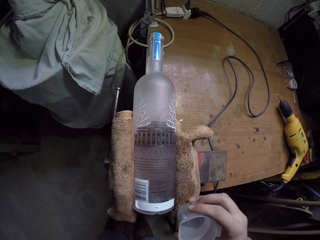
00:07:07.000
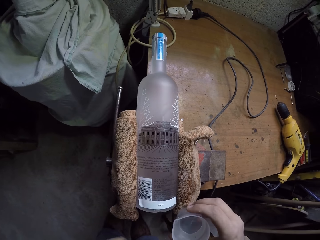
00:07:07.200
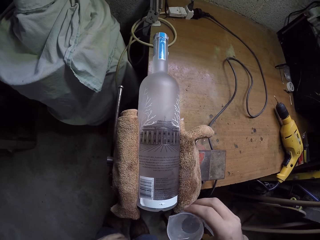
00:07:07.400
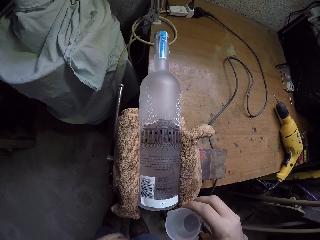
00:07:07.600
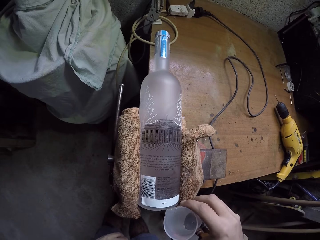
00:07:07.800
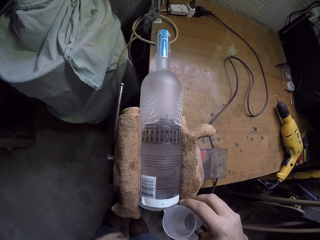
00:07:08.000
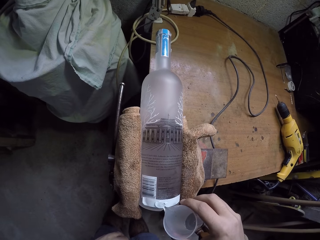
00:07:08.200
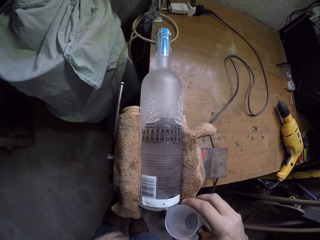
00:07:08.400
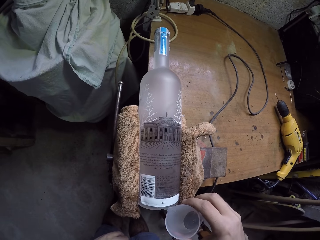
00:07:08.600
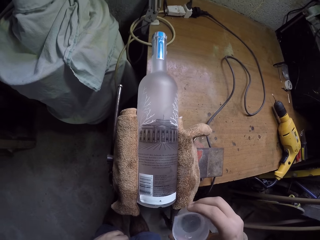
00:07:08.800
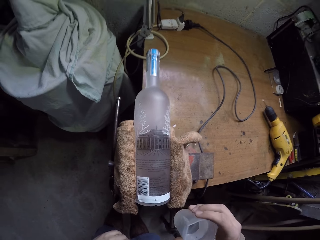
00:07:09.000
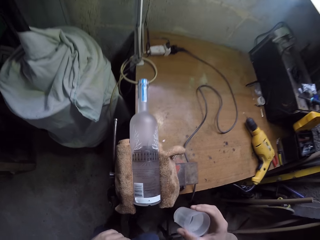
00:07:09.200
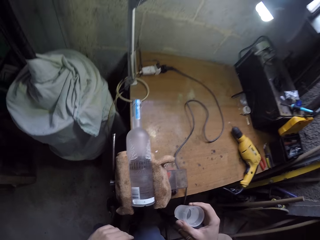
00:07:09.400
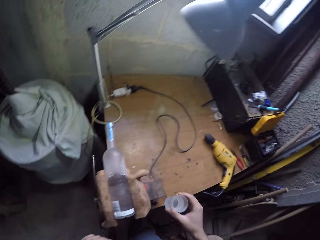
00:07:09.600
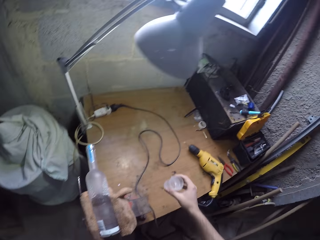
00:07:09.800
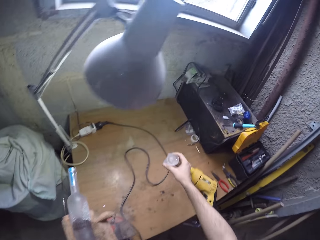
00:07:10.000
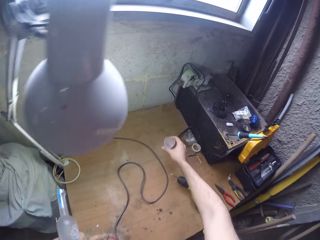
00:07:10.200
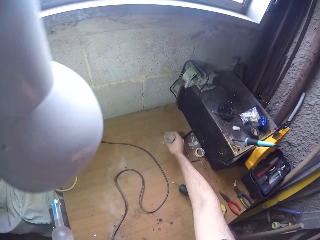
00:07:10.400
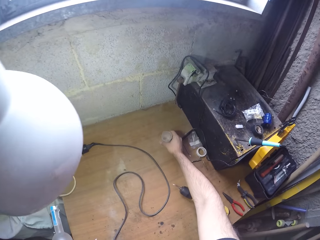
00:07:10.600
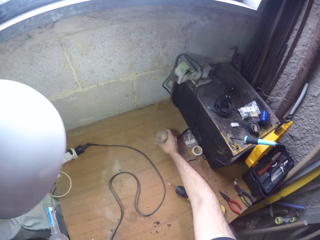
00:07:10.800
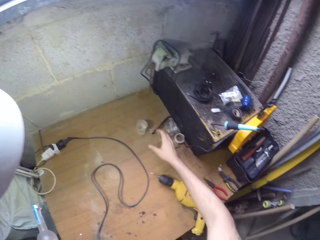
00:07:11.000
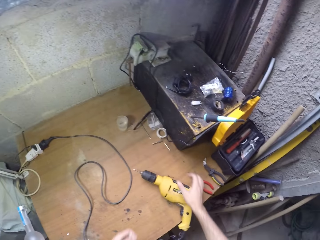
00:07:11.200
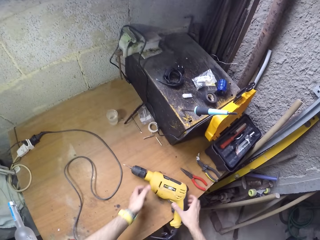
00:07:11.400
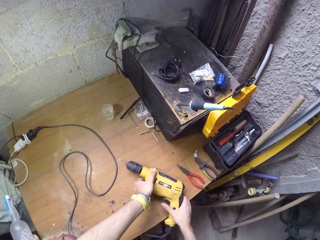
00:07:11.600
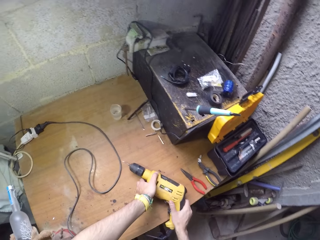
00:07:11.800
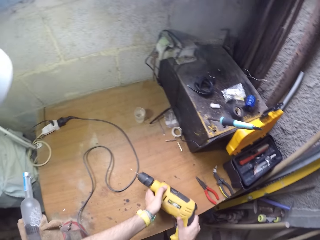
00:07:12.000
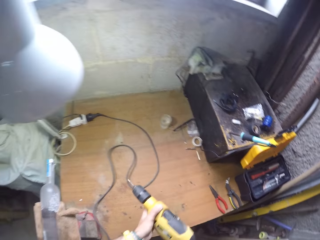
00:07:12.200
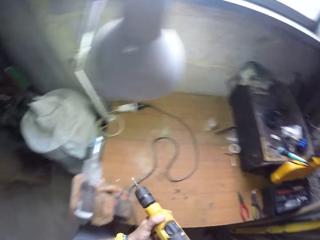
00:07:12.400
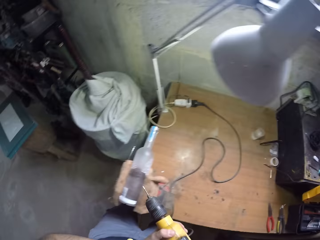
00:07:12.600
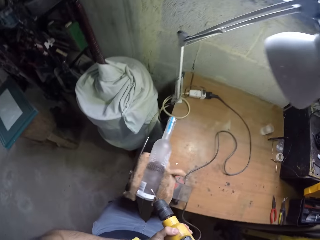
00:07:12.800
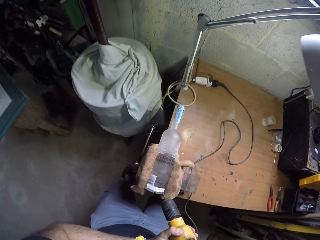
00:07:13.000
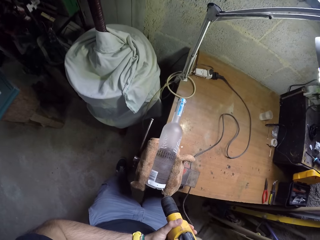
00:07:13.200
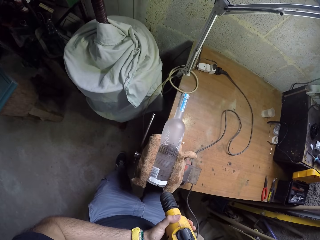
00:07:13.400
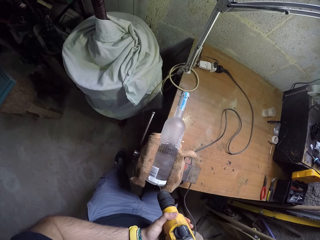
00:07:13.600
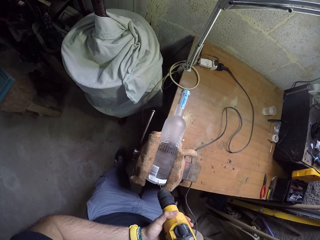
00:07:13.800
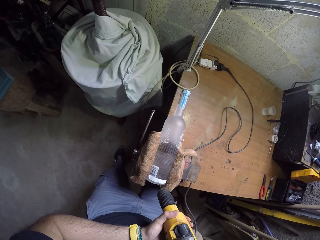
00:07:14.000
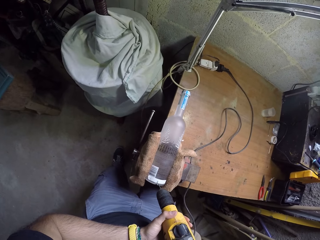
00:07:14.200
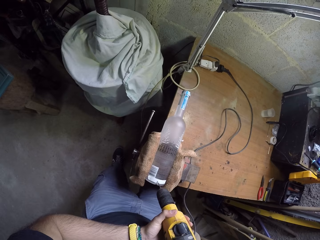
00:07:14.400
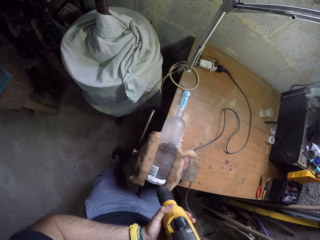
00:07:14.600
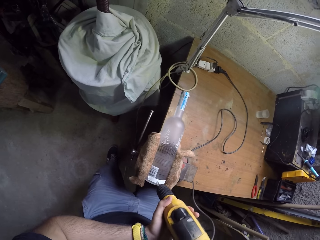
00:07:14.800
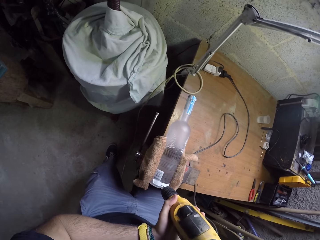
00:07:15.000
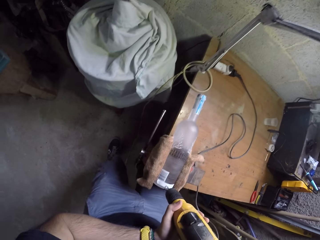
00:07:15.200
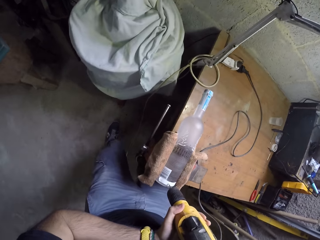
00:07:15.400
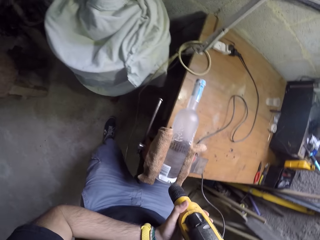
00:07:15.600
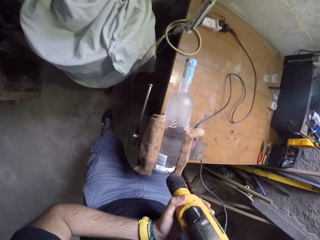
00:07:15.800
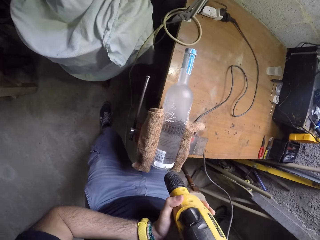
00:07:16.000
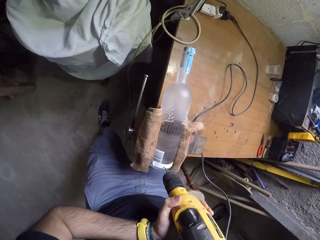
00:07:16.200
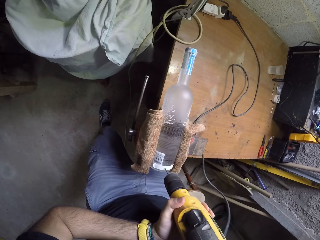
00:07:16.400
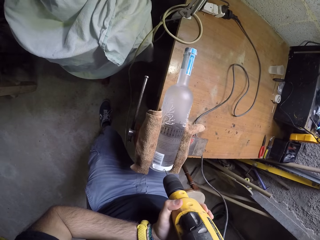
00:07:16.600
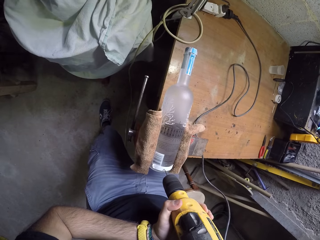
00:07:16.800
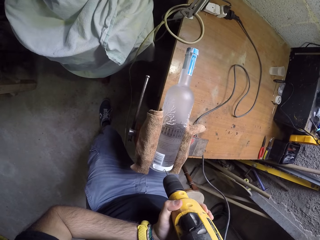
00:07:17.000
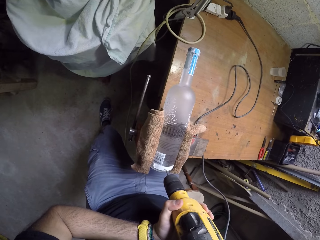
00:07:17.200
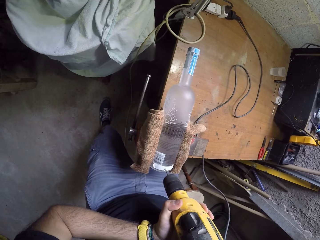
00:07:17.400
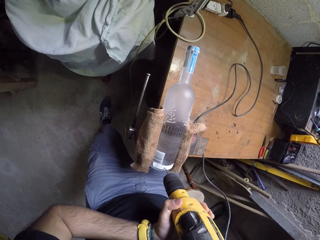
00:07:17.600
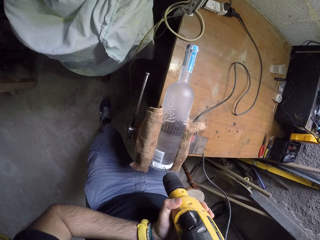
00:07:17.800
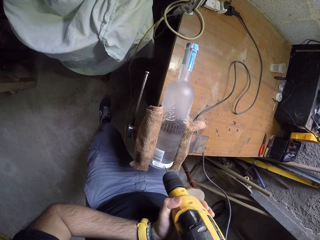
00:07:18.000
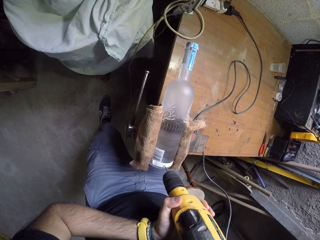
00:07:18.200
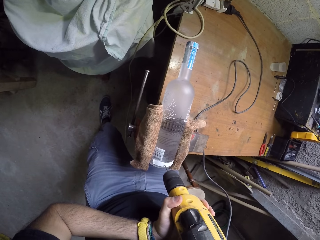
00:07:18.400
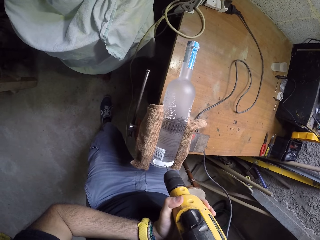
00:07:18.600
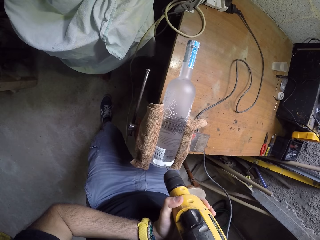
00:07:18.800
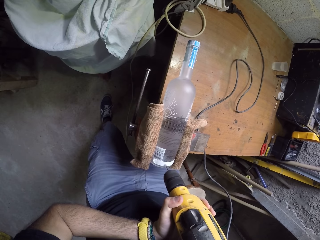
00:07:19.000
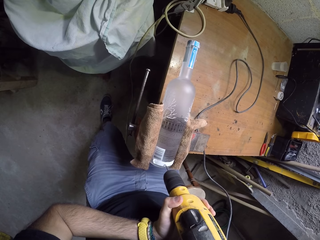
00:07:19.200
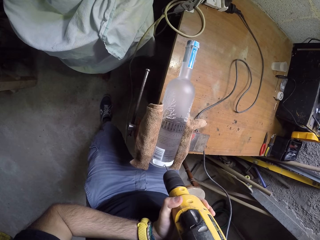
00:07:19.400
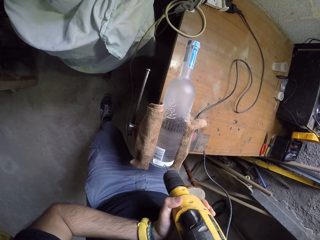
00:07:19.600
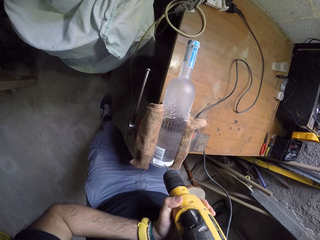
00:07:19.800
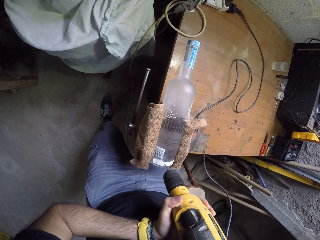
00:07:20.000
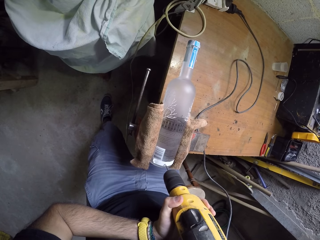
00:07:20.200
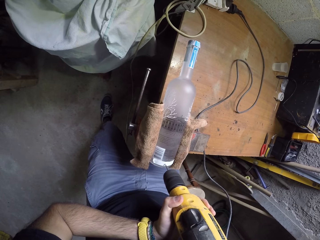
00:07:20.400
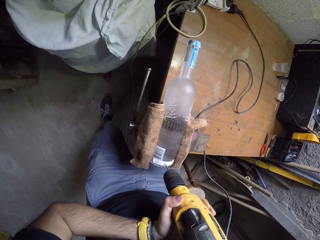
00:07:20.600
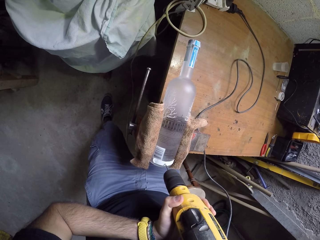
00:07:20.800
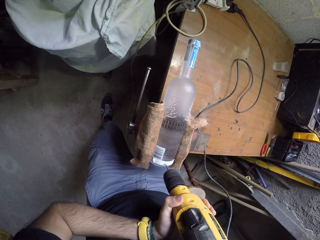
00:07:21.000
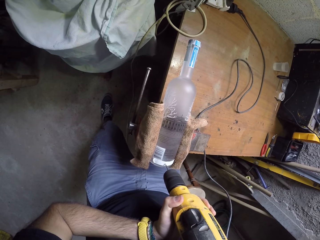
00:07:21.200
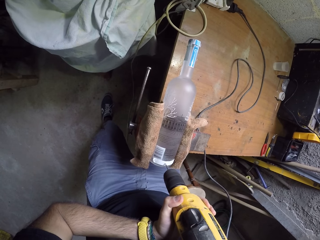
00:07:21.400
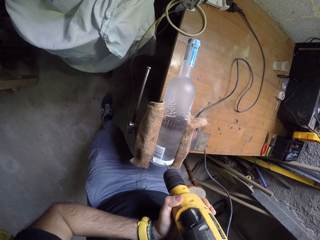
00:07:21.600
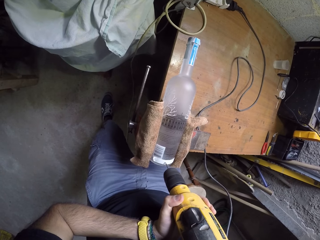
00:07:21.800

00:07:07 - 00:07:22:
The camera wearer pours liquid on the glass bottle. He puts a cup of liquid on the table. He picks a drill machine or driller from the table. He drills a hole in the glass bottle on the table clamp. He moves his feet on the floor. He drills a hole in the bottle with the driller.

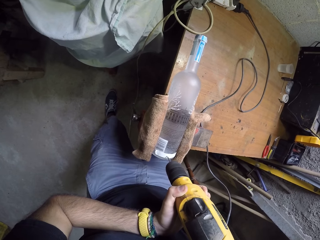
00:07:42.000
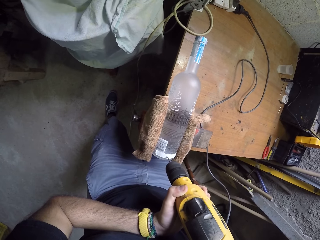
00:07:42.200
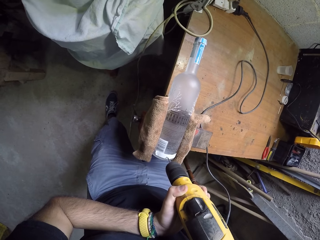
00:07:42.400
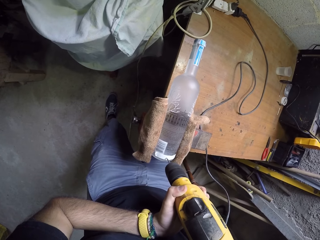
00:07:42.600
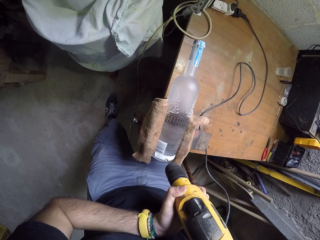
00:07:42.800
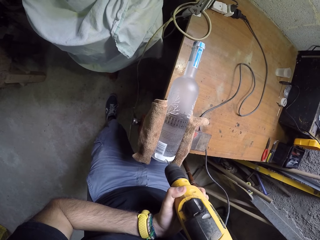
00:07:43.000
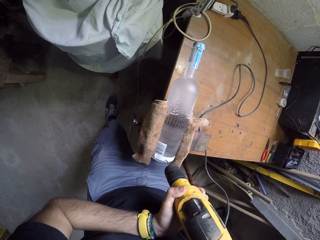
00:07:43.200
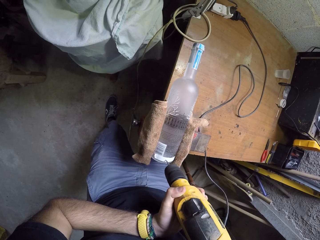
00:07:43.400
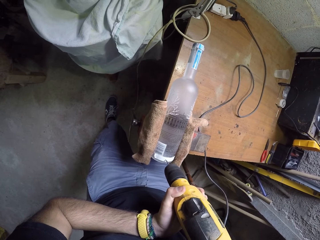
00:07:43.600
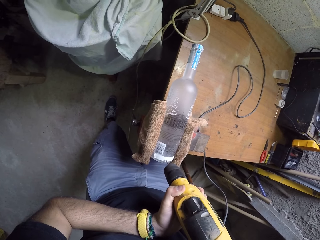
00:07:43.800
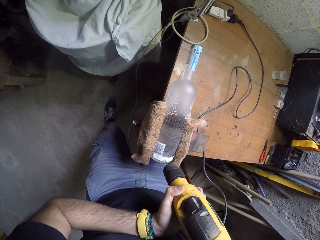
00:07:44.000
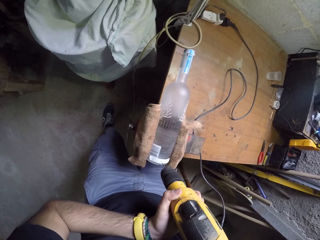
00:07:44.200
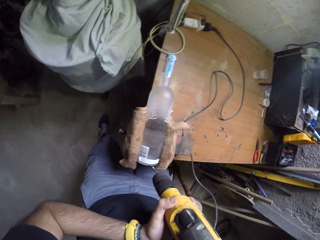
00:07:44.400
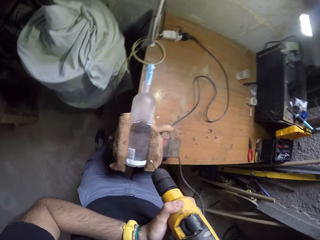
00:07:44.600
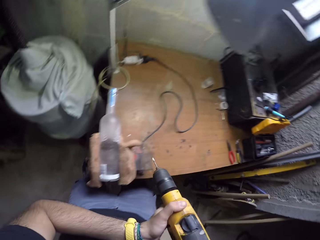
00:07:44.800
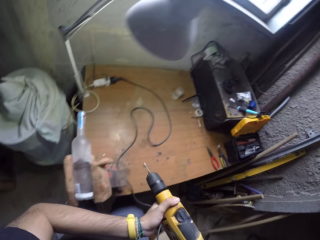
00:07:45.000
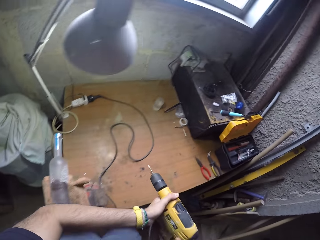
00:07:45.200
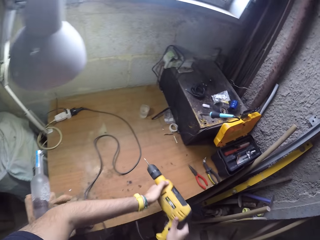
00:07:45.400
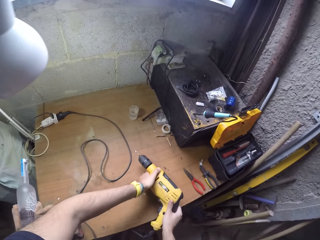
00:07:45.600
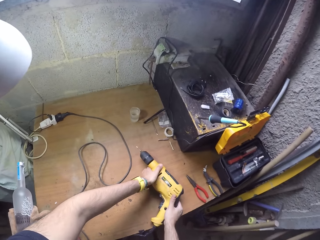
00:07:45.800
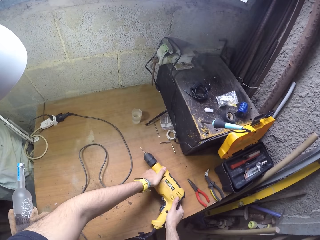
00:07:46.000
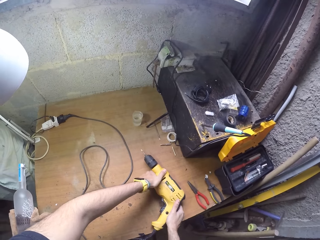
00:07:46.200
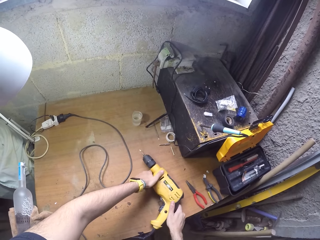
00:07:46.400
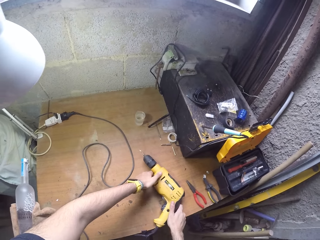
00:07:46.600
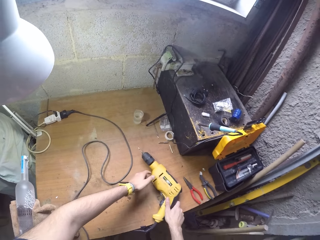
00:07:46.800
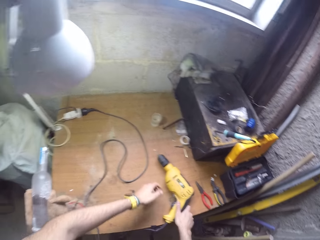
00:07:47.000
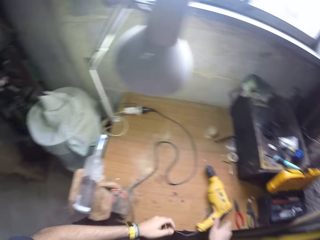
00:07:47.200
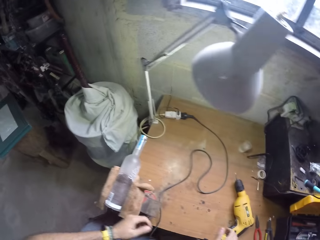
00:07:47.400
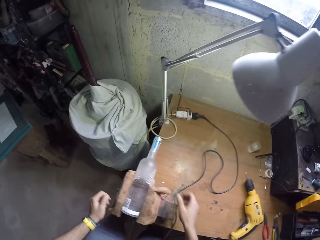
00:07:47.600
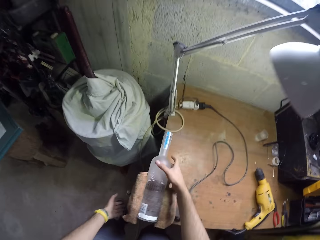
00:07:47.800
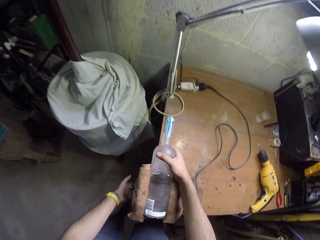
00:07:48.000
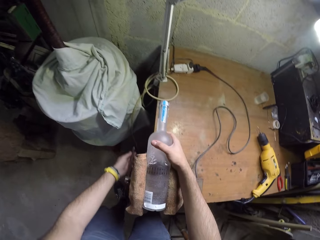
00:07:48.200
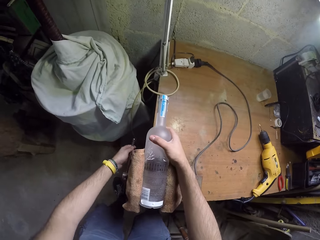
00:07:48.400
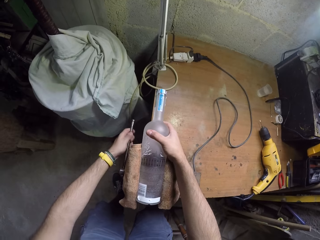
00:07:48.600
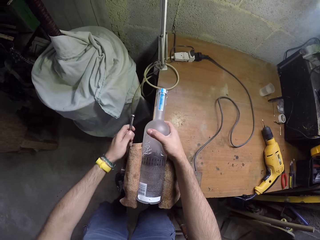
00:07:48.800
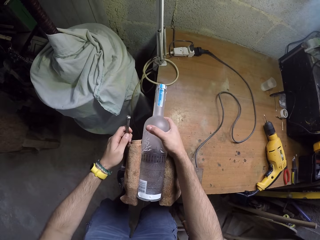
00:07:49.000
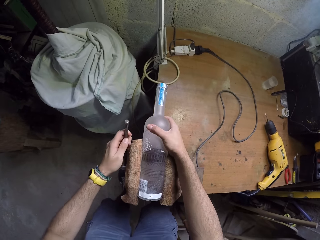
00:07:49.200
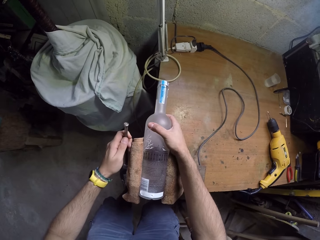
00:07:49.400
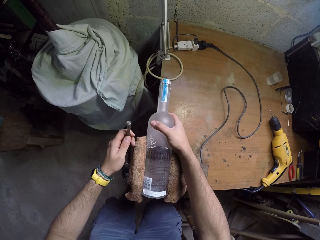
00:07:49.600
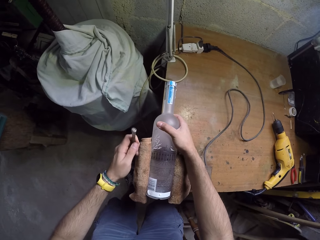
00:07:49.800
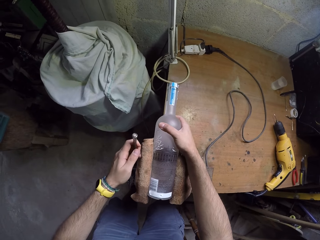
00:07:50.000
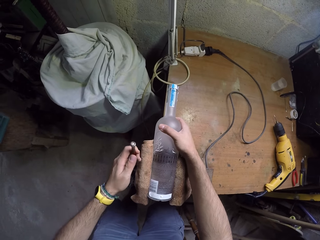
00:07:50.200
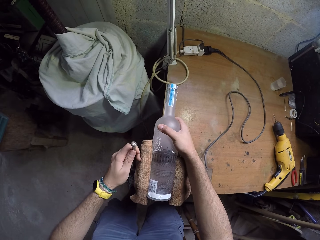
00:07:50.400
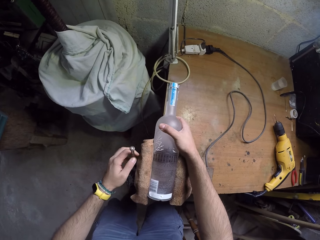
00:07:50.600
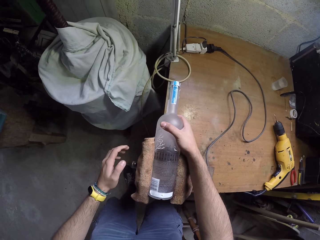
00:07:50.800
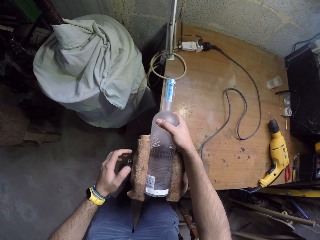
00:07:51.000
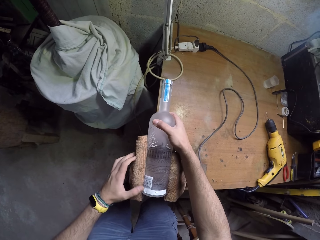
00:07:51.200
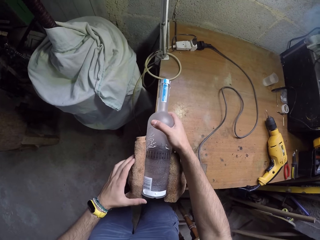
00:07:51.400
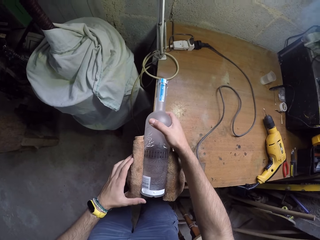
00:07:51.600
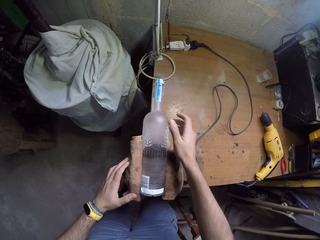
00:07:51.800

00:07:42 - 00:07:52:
The camera wearer removes the drill machine from the glass bottle. They put the drill machine on the table. They move around a garage. They rotate the handle of the table clamp. They adjust the handle on the table.
